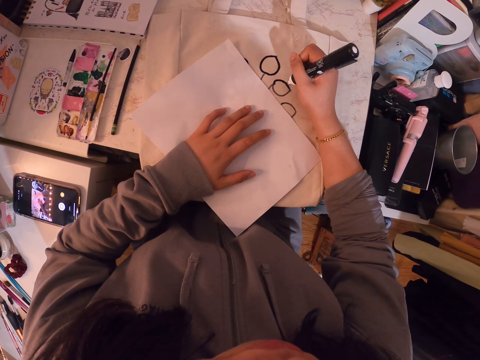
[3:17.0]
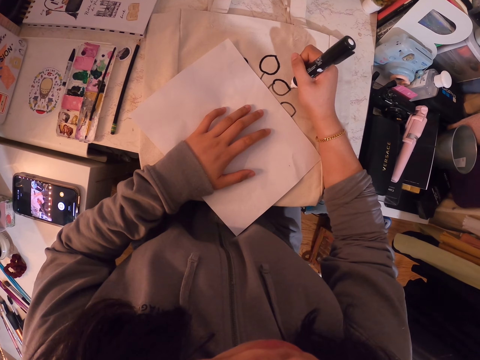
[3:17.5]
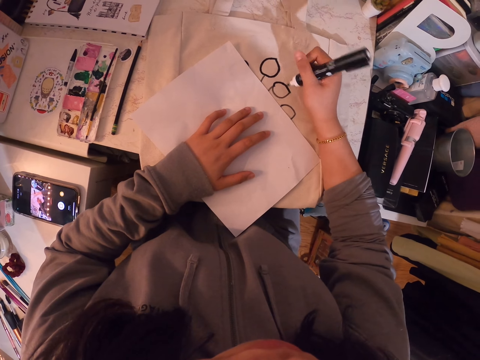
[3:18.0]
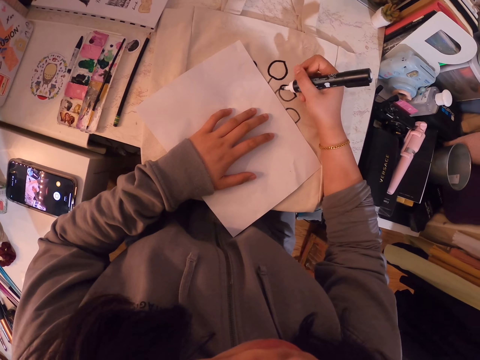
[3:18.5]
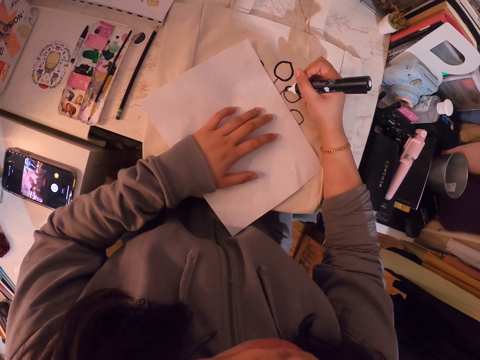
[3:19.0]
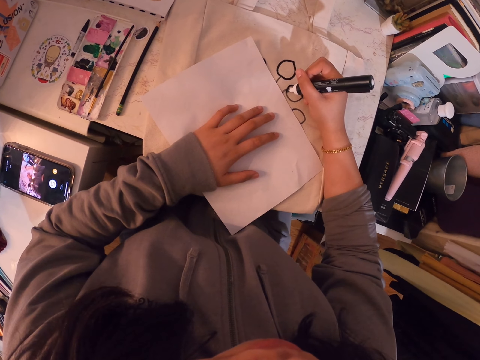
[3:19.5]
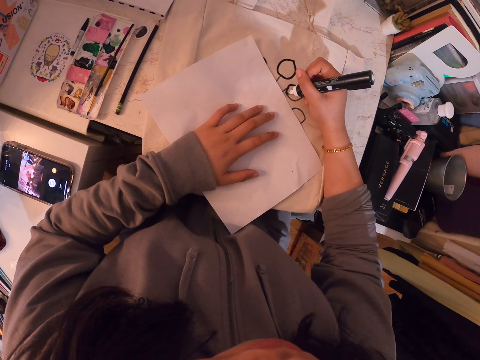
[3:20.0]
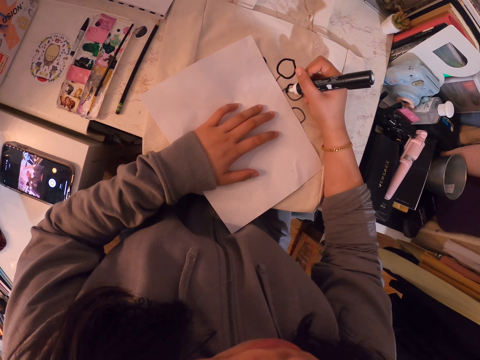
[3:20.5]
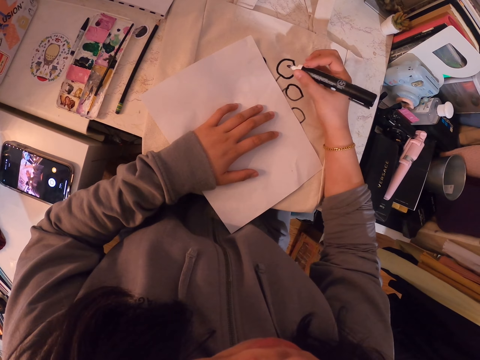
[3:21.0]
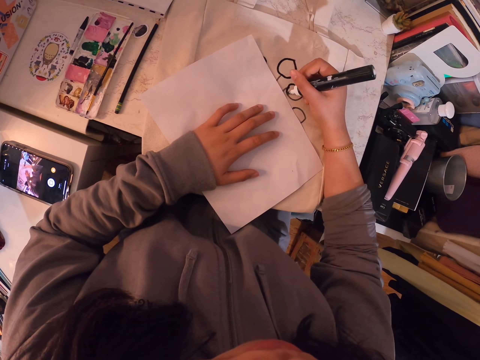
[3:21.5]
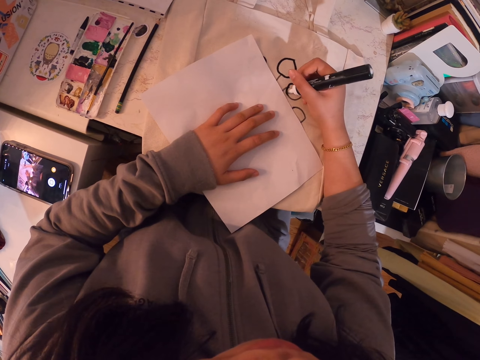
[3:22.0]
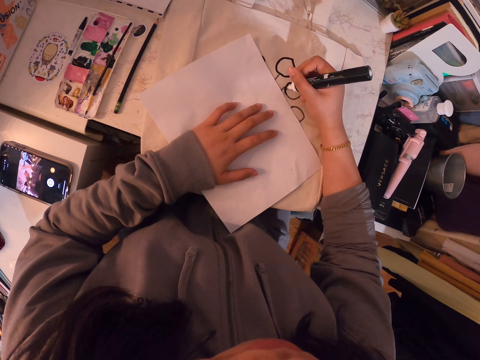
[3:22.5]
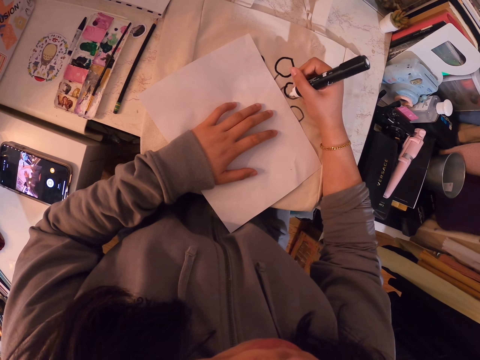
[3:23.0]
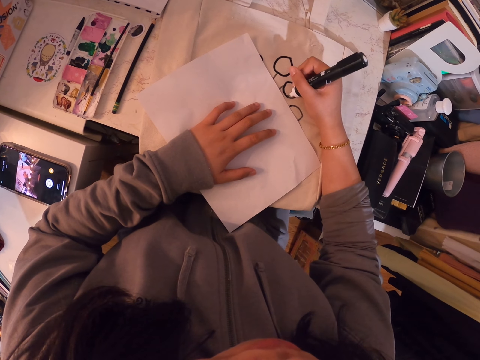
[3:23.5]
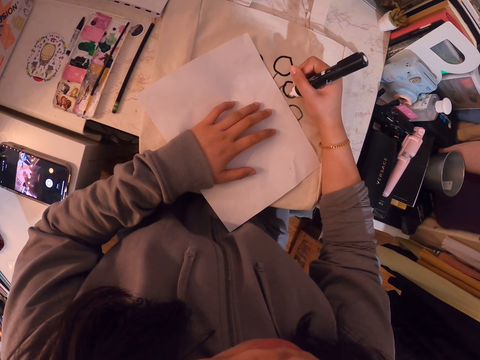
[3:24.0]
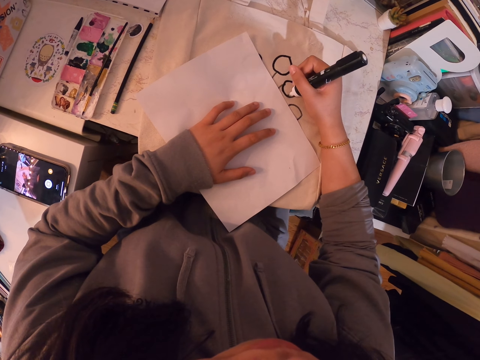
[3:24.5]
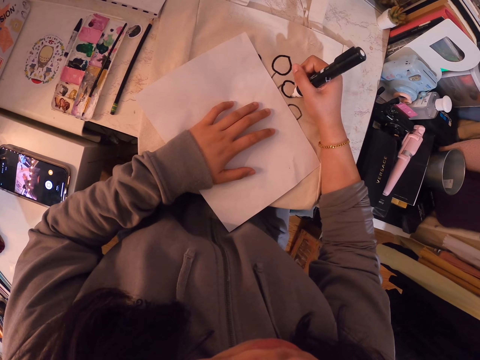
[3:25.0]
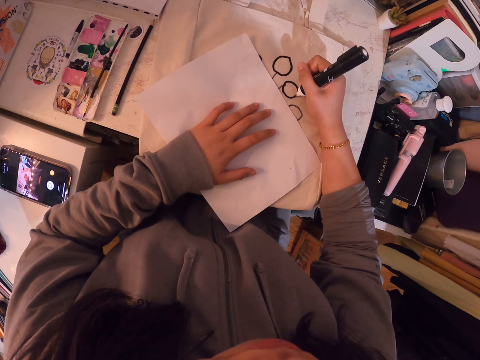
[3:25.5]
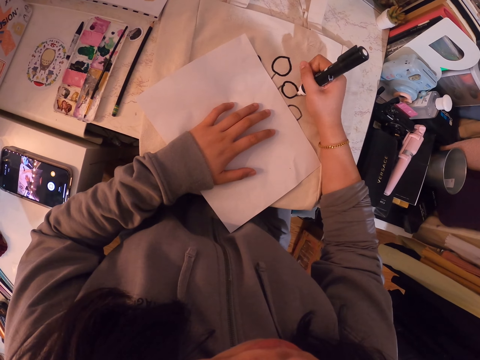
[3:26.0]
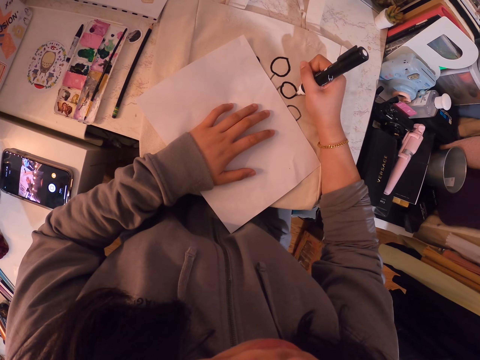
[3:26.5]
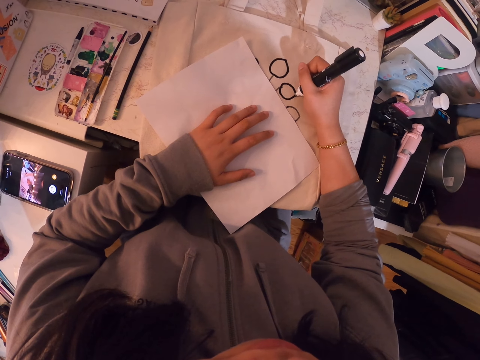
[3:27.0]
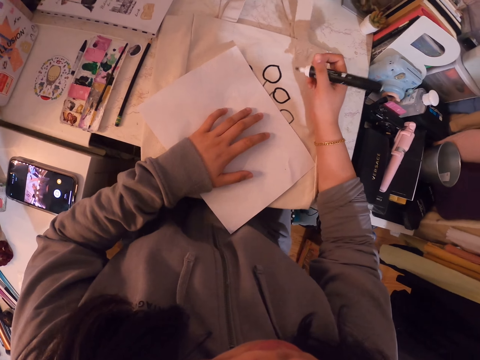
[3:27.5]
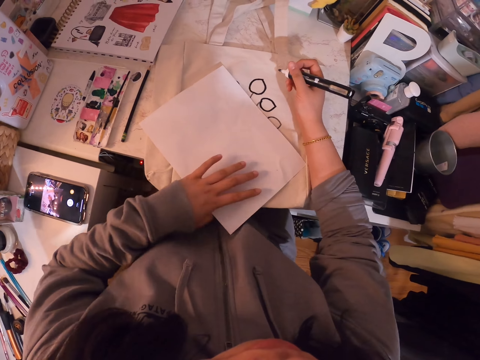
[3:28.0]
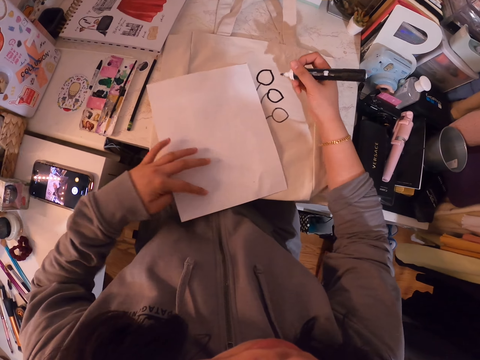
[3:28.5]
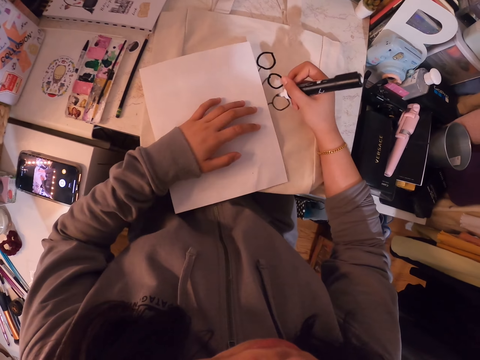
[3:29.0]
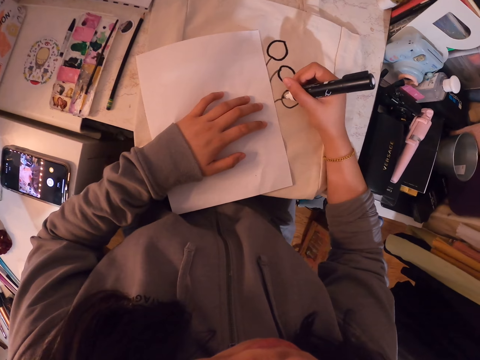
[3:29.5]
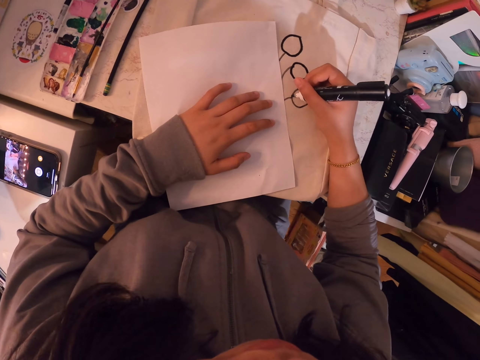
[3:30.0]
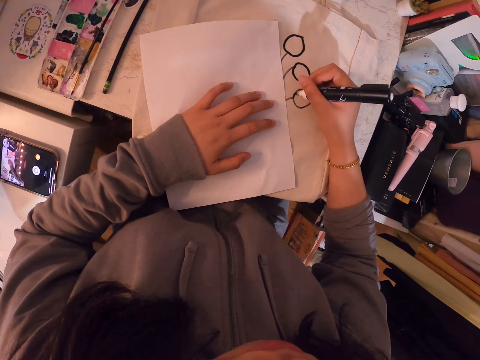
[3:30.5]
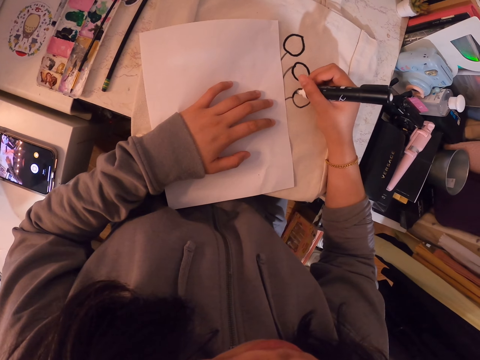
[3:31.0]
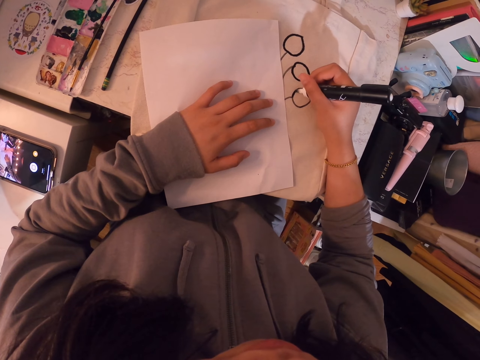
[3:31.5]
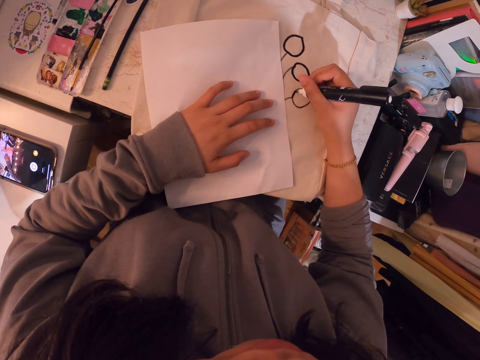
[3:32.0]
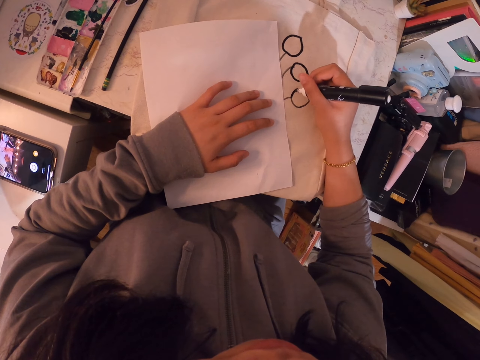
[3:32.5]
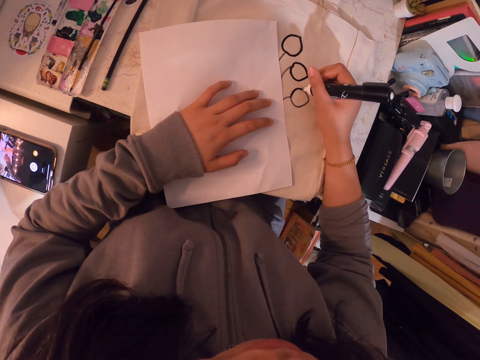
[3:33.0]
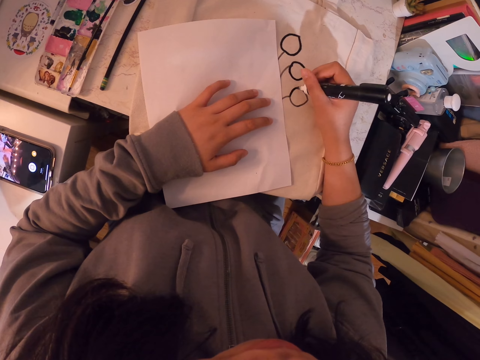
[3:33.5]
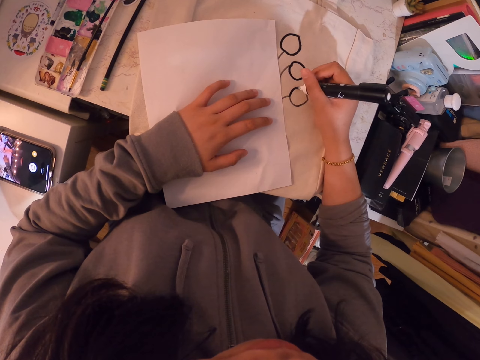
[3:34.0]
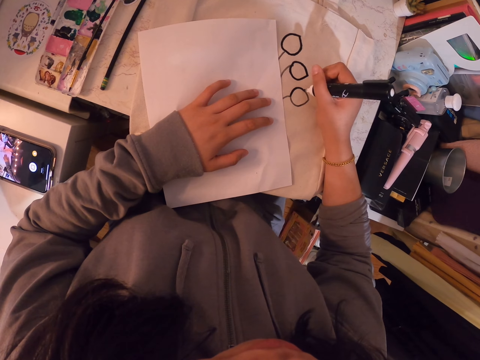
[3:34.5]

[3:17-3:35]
The camera wearer stops drawing on the cotton bag. She draws on the cotton bag. She stops drawing on the cotton bag. She draws on the cotton bag. She stops drawing on the cotton bag. She adjusts a piece of paper on the table with the left hand. She places her left hand on the piece of paper. She draws on the cotton bag with a marker pen.

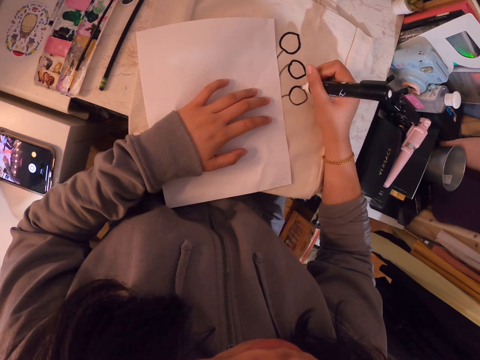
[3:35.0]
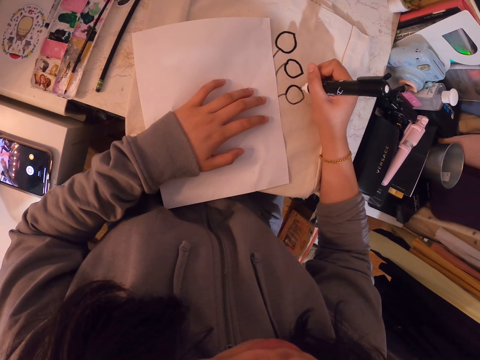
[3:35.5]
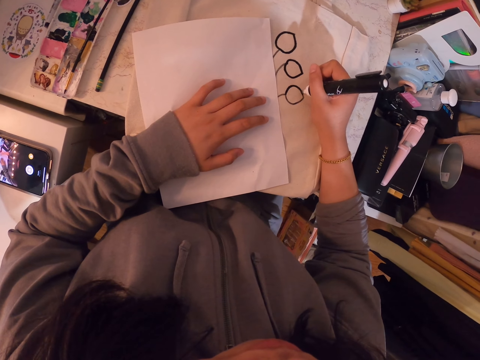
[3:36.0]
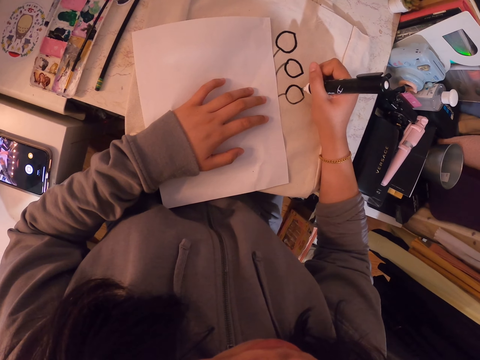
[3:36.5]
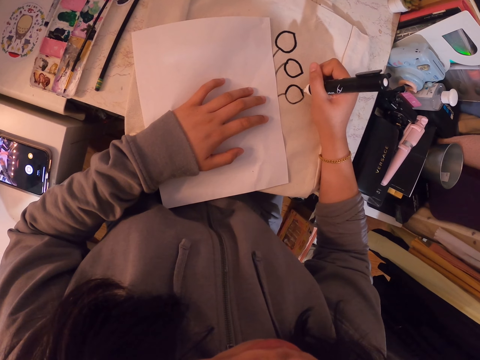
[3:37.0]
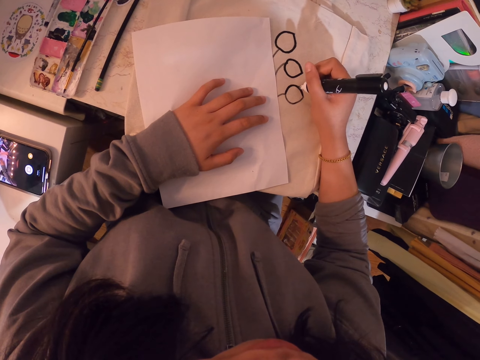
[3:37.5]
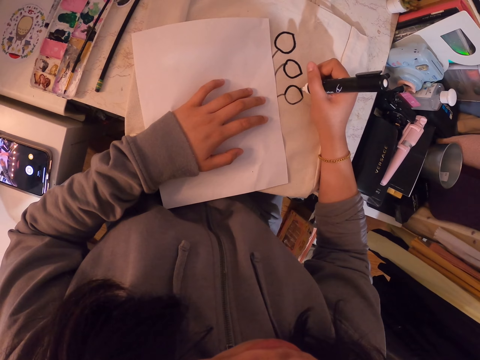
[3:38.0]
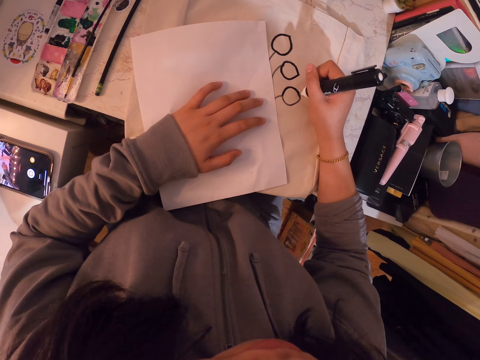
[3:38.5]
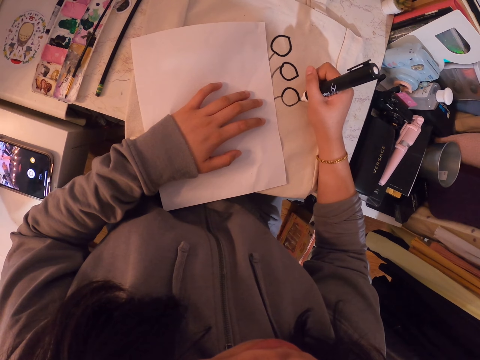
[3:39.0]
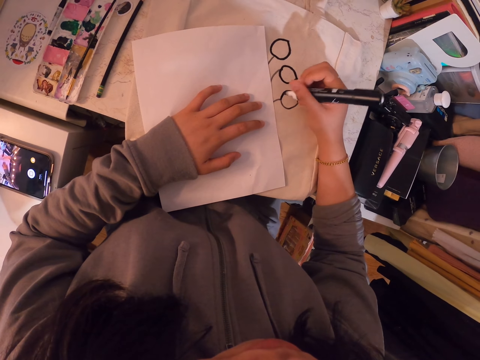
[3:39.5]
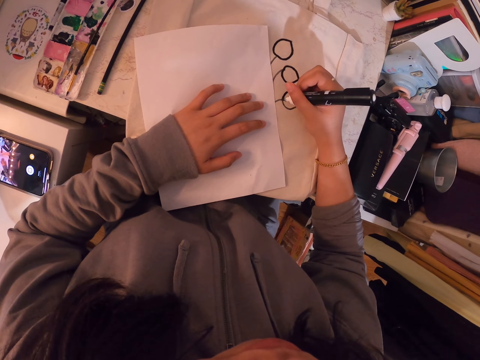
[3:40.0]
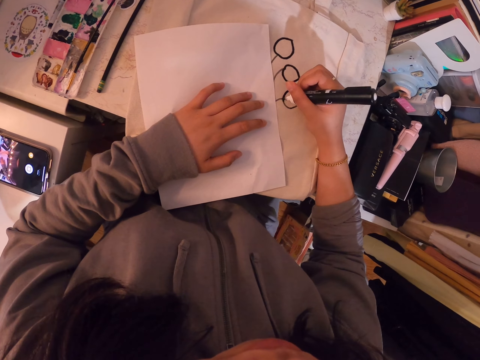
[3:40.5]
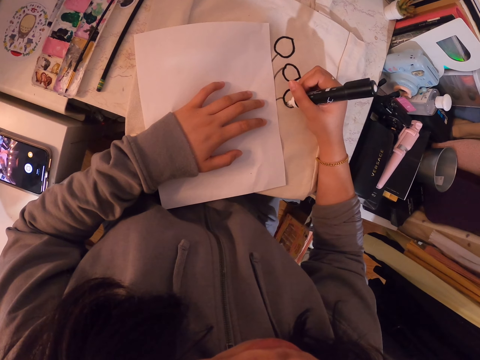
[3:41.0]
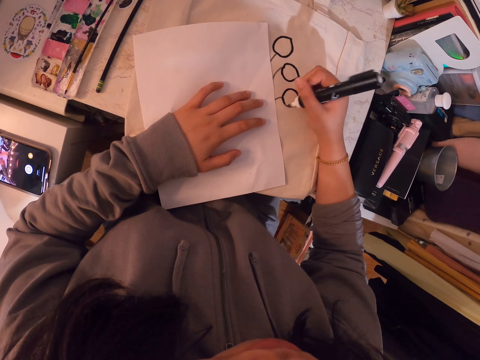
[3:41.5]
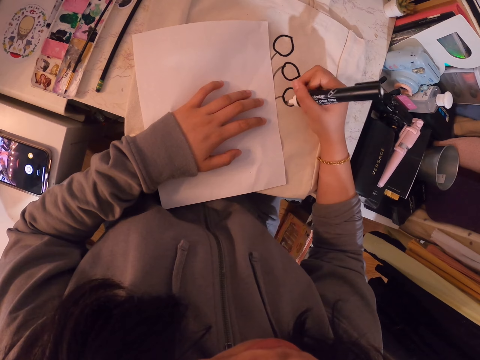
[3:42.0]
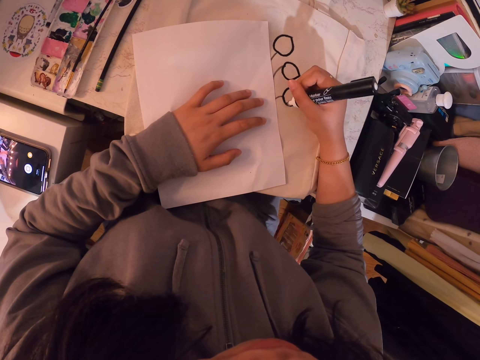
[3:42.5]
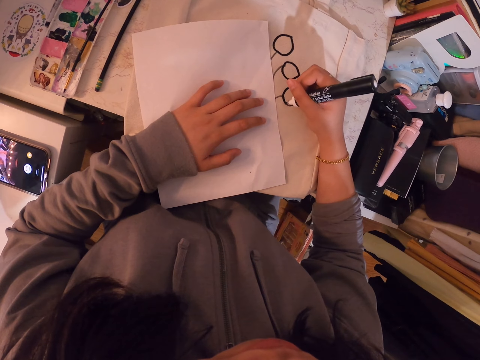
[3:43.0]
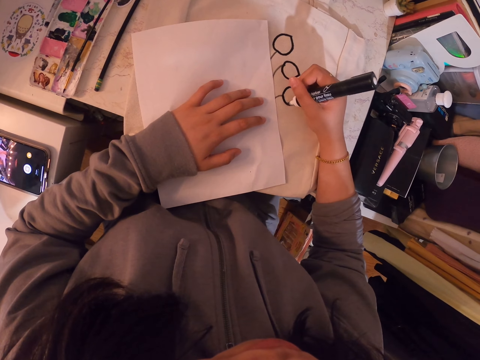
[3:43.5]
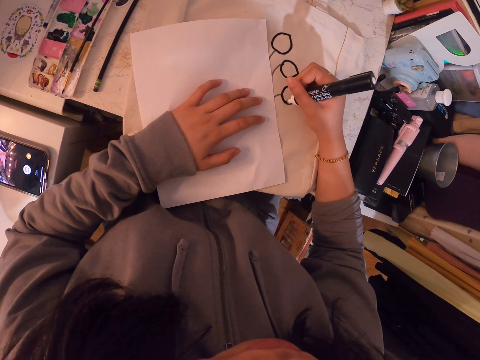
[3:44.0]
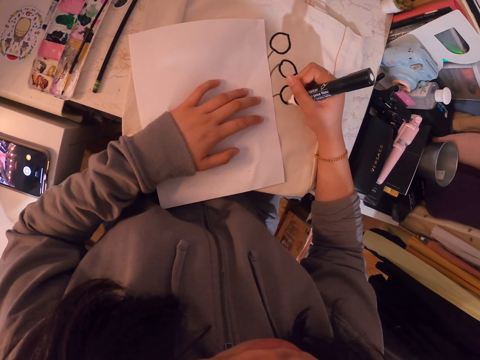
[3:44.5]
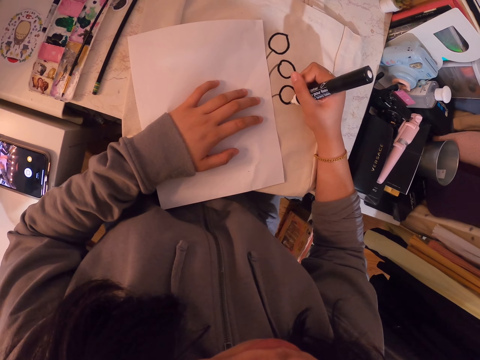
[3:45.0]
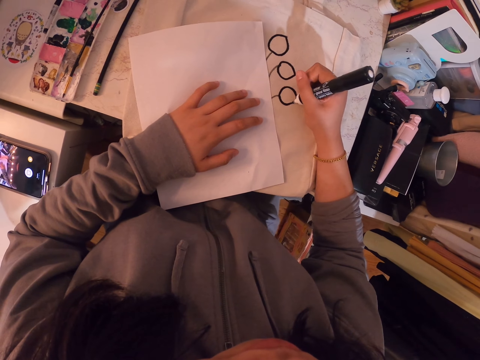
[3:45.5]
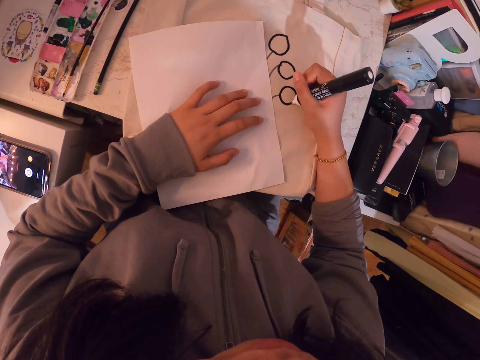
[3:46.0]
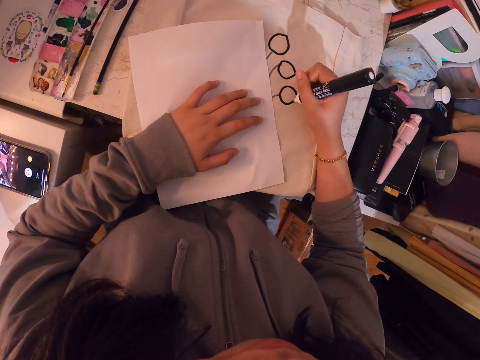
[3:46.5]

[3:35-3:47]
The camera wearer stops drawing on the cotton bag. They draw on the cotton bag. They stop drawing on the cotton bag. They draw on the cotton bag.
